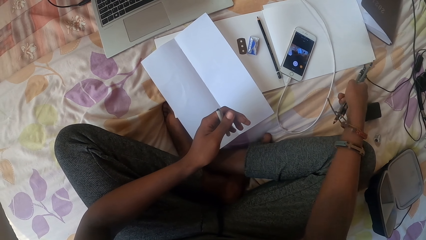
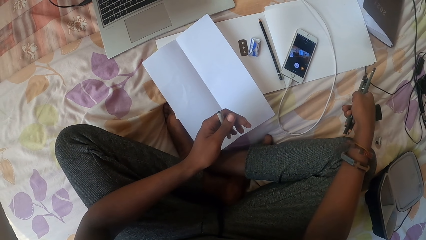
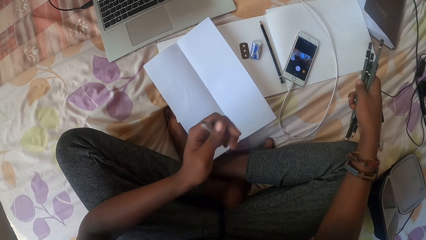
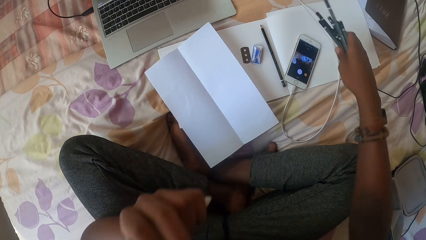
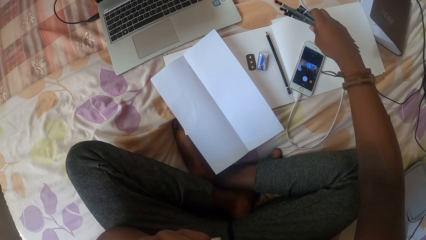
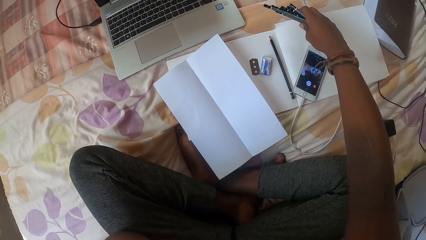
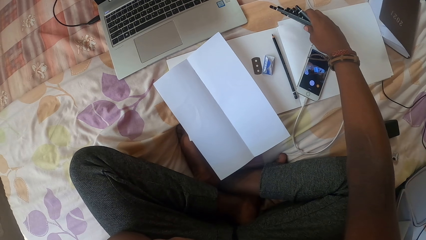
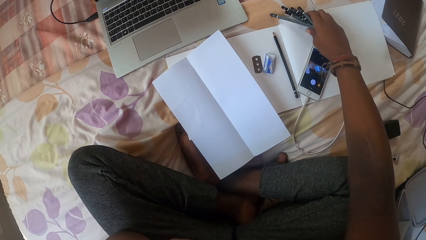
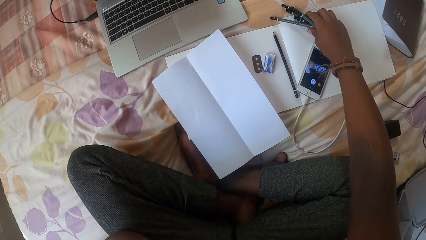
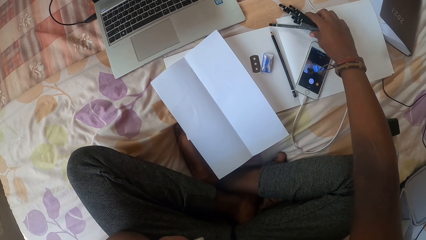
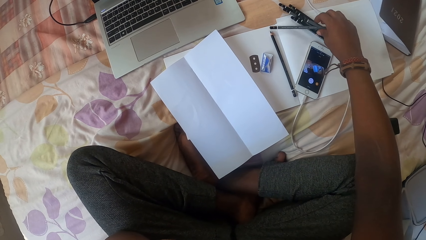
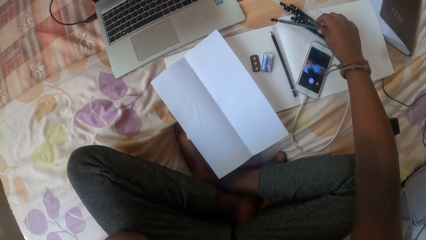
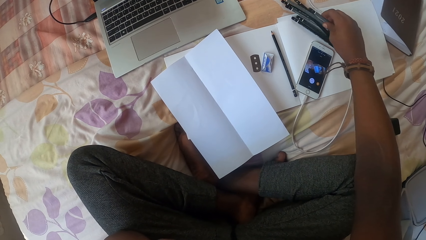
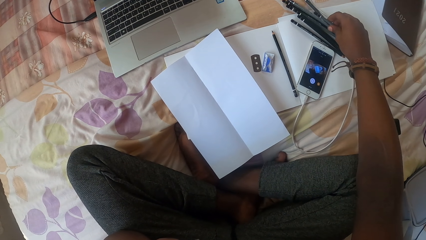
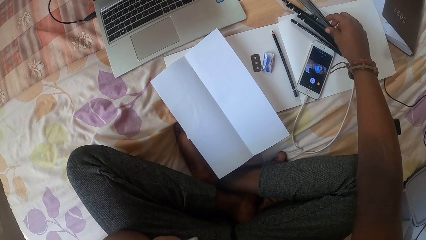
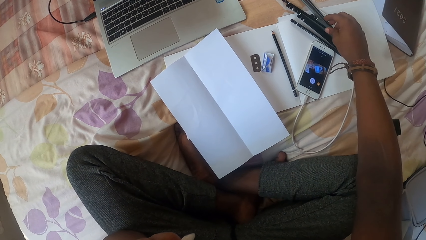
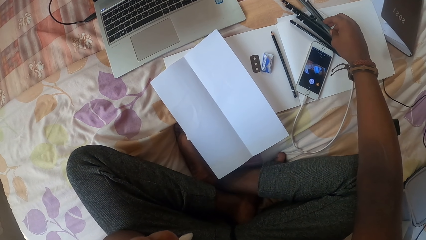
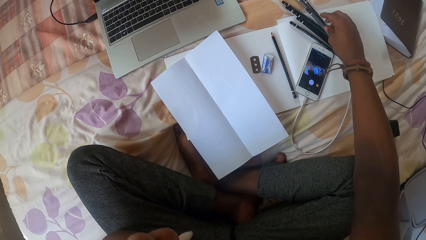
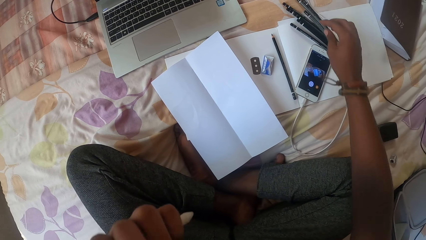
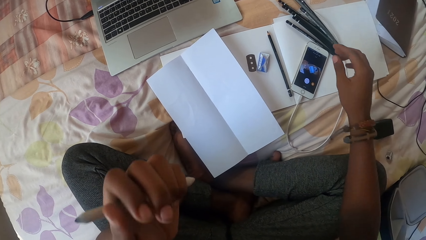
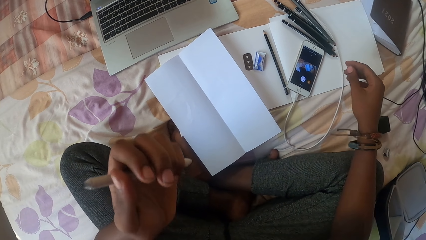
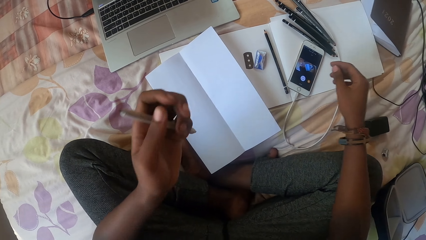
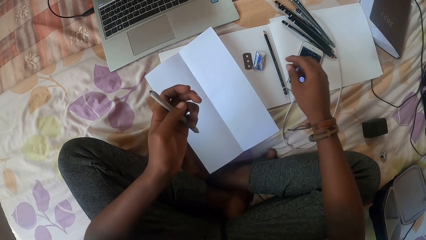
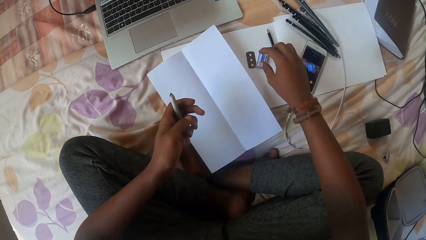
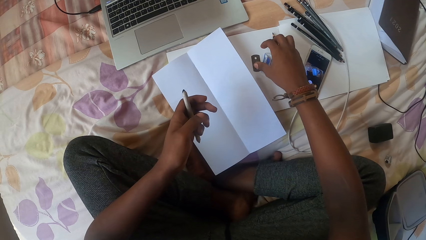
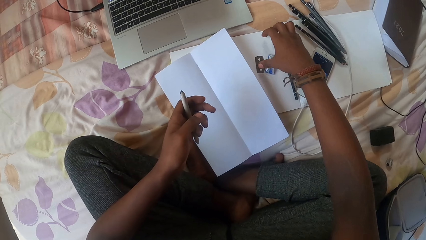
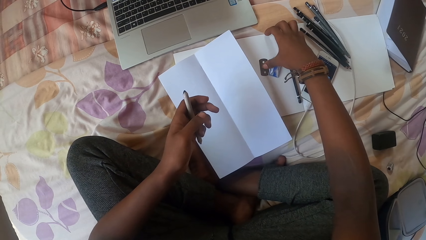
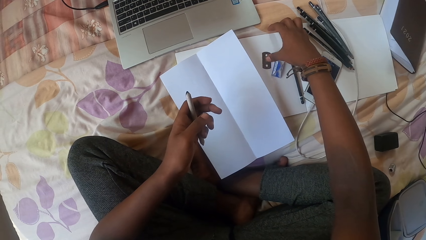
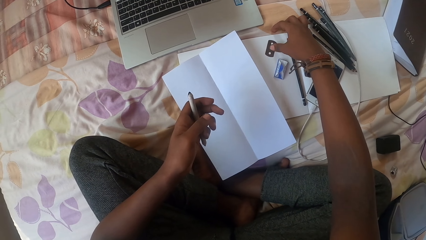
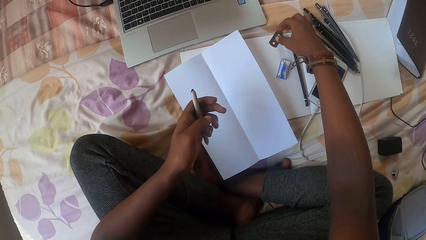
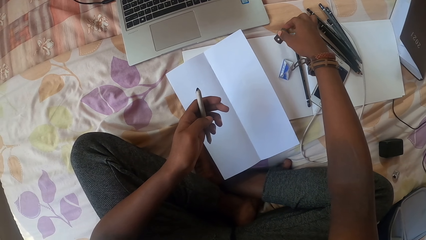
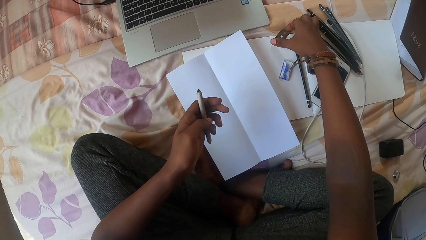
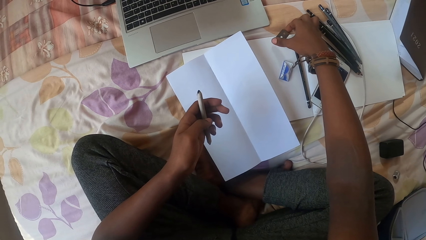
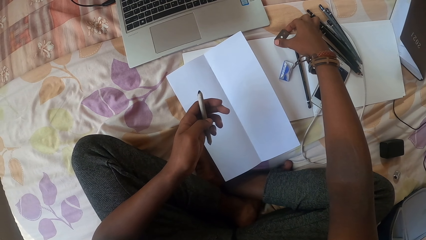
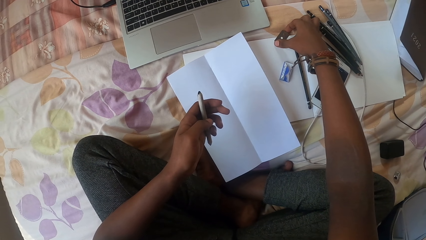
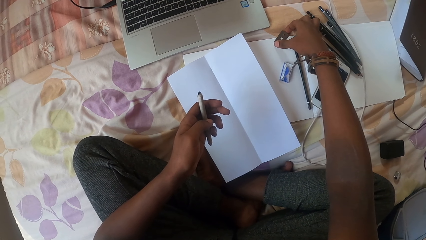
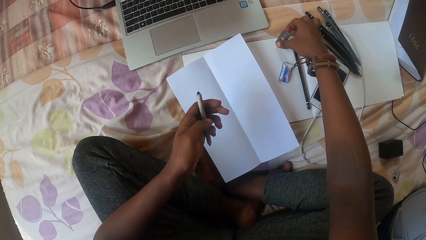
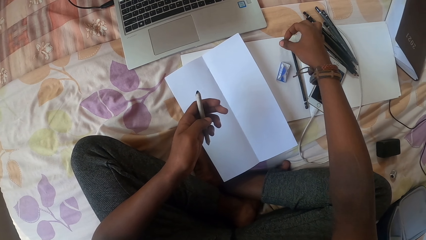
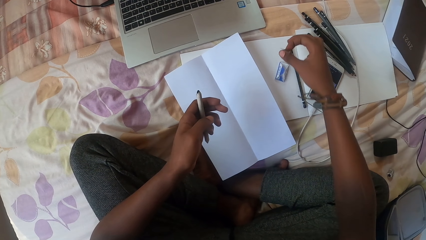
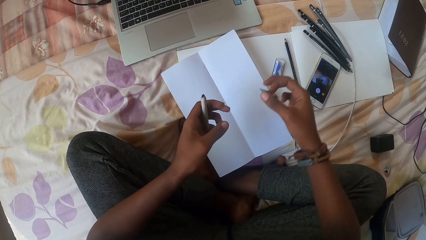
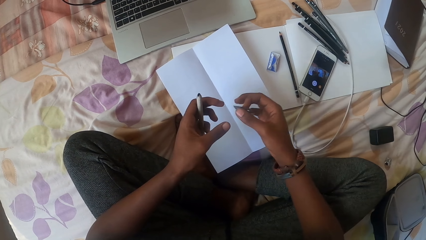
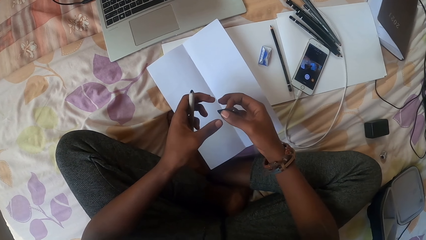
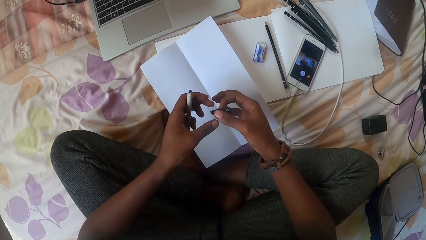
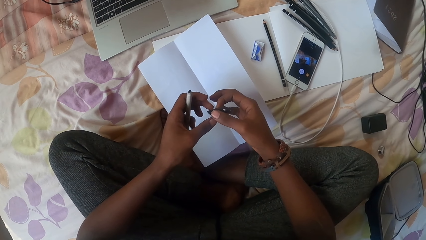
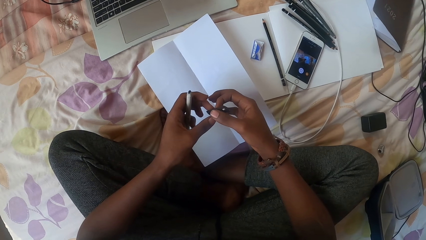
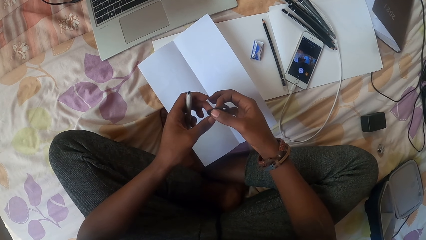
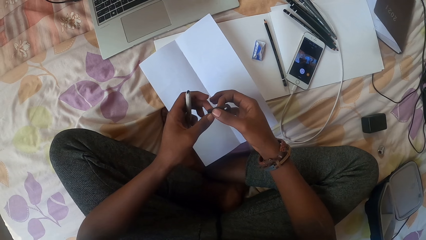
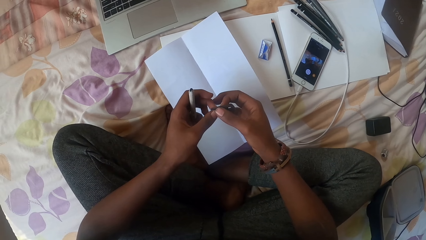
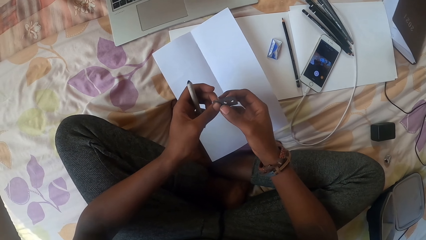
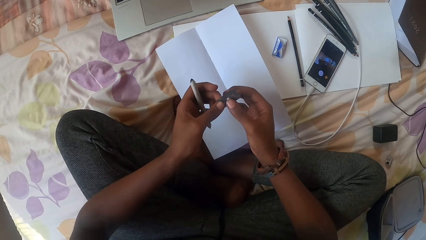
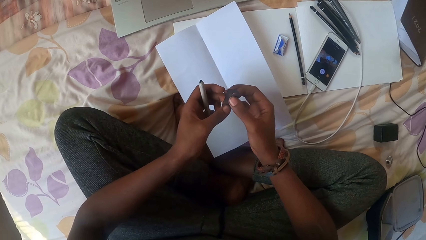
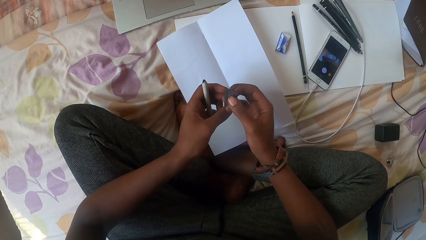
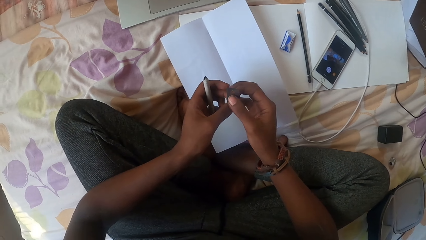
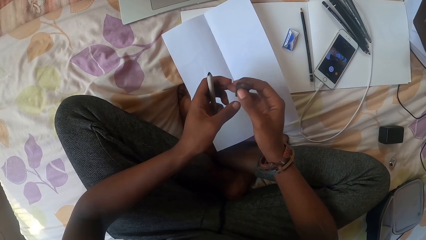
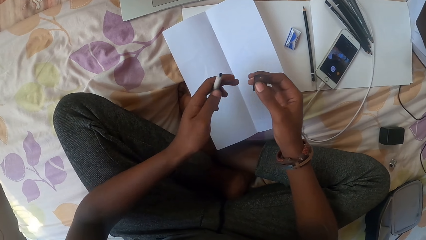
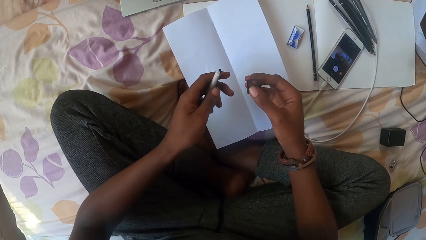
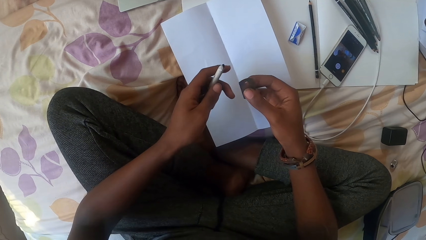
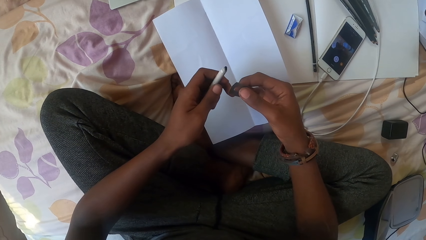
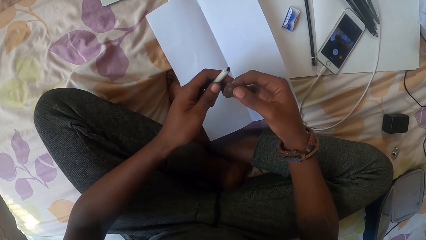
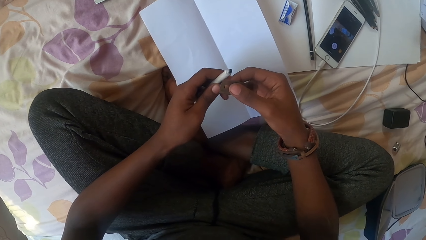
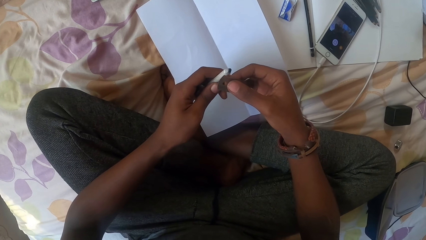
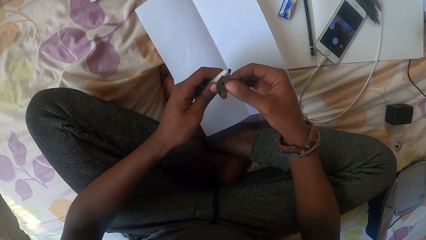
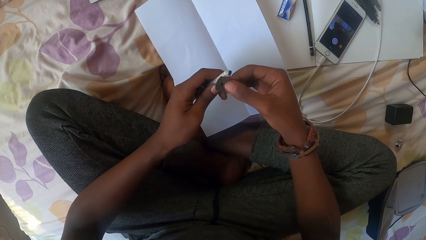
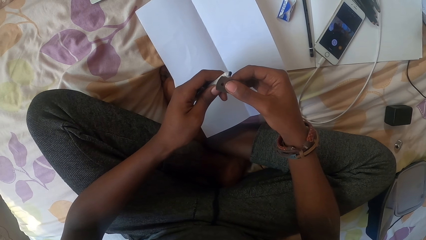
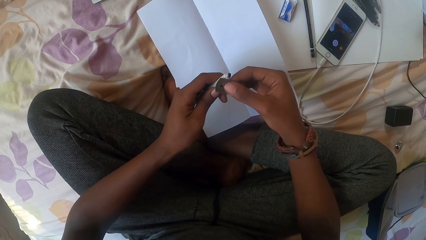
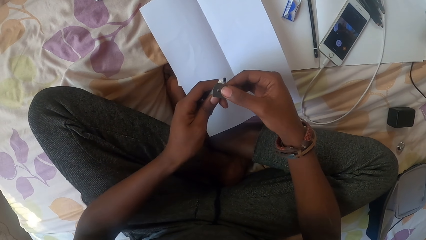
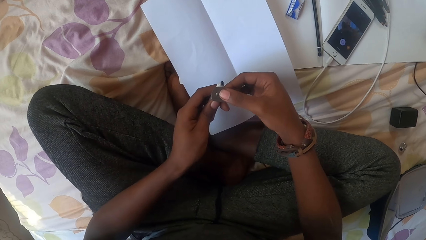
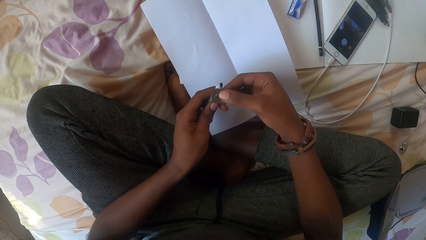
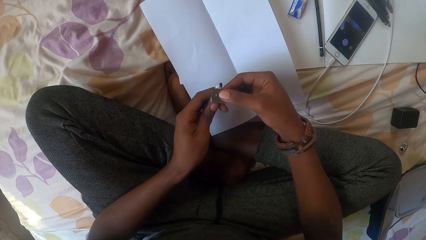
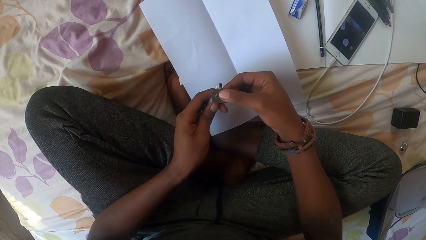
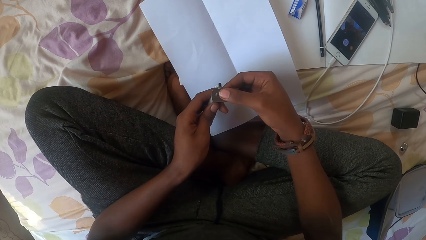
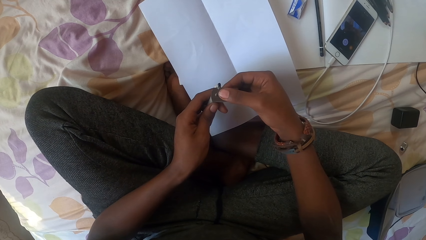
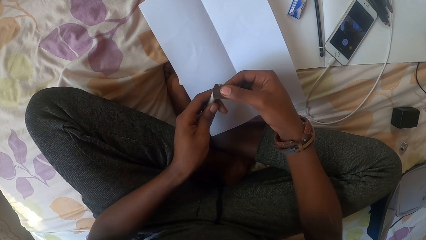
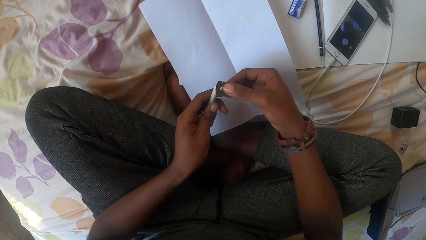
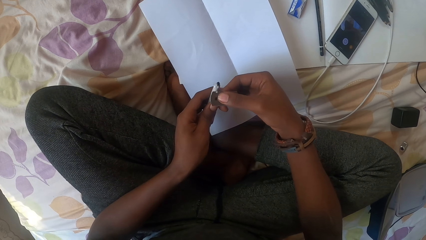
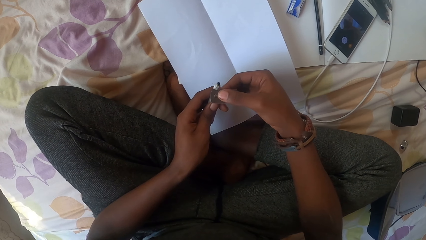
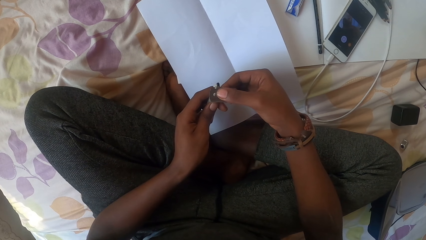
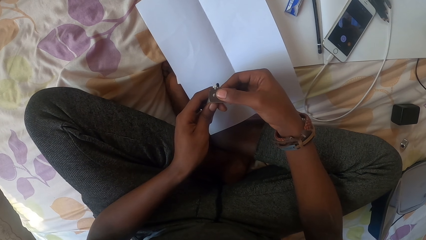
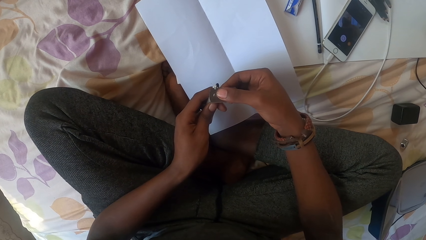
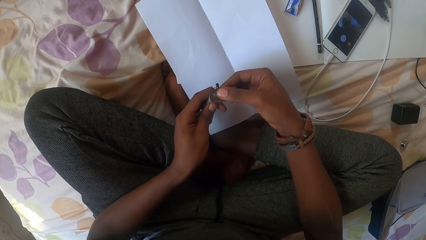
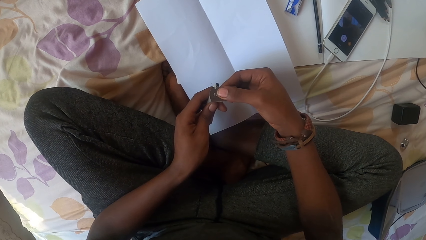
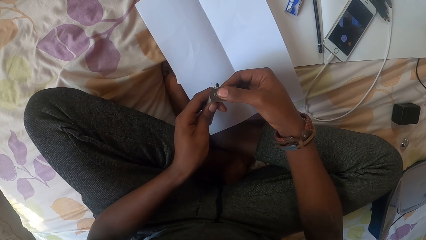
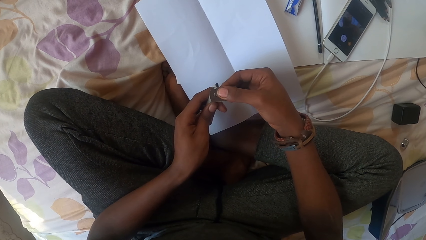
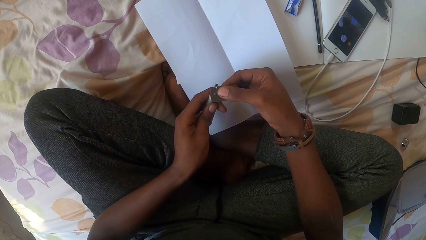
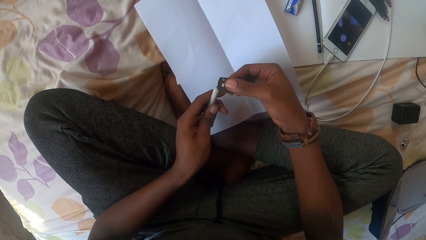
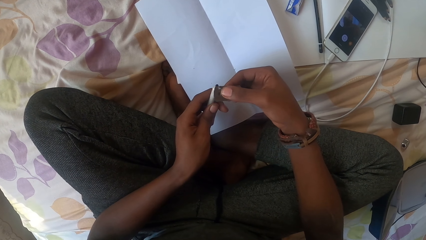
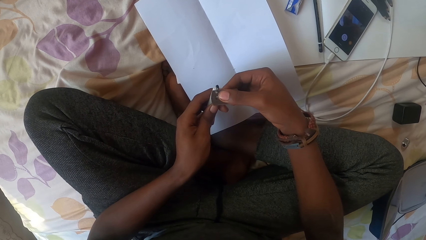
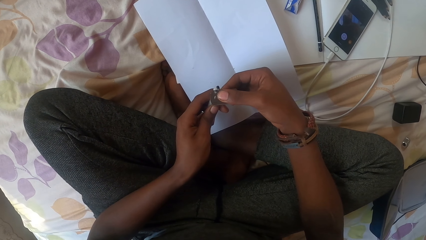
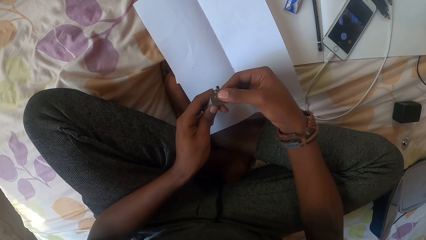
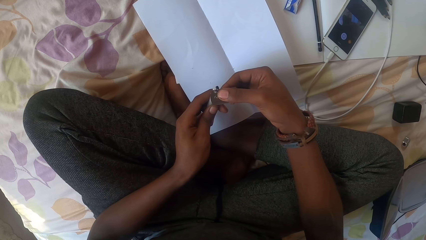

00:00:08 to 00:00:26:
The camera wearer puts the pencils on the drawing book. They move the razor blade on the drawing book. They pick up the razor blade with the right hand. They hold the razor blade. They sharpen the pencil with the razor blade.
